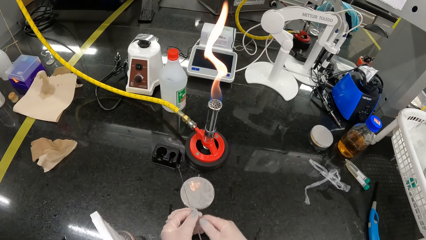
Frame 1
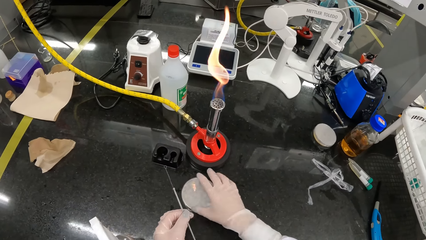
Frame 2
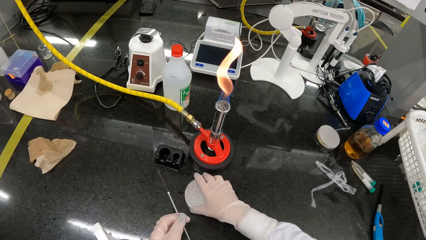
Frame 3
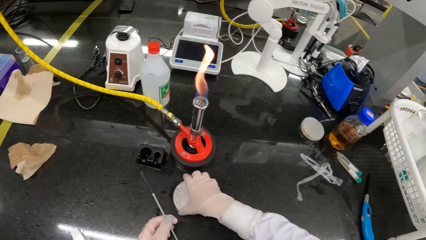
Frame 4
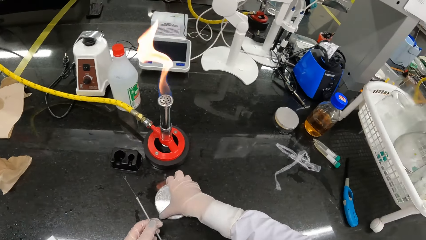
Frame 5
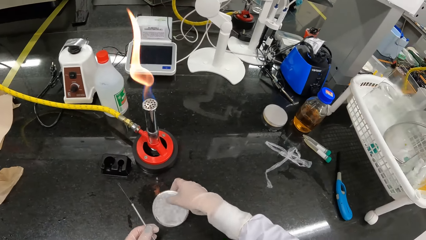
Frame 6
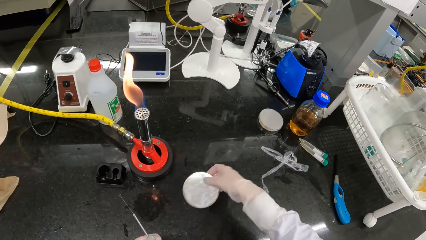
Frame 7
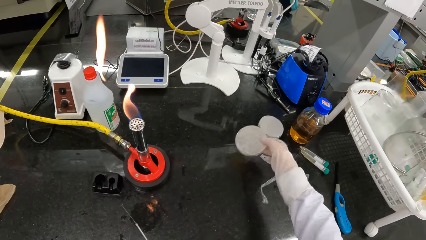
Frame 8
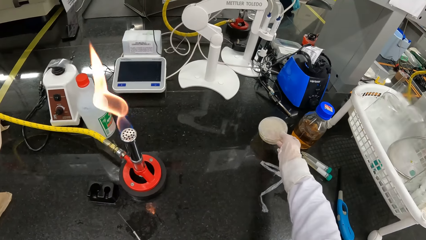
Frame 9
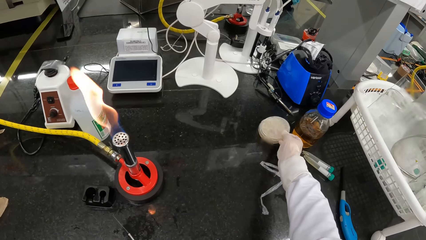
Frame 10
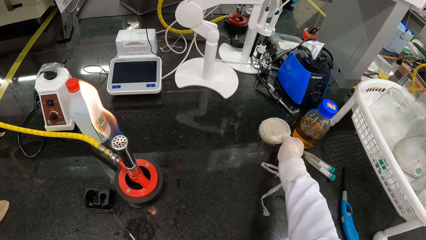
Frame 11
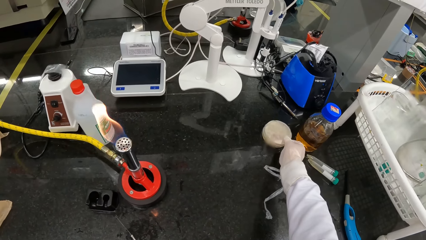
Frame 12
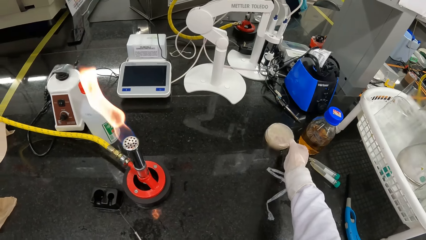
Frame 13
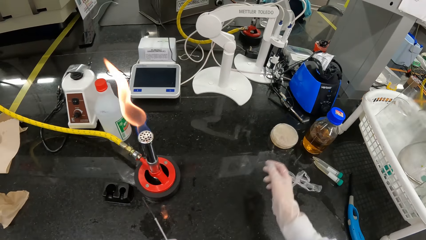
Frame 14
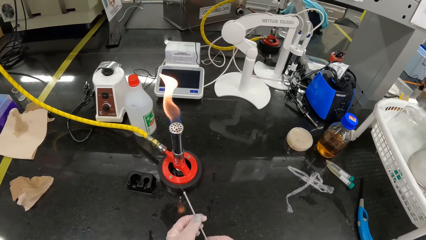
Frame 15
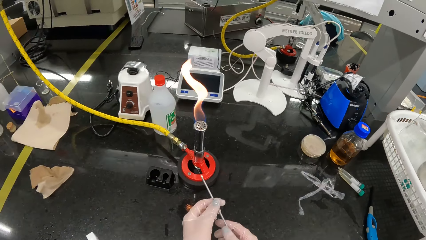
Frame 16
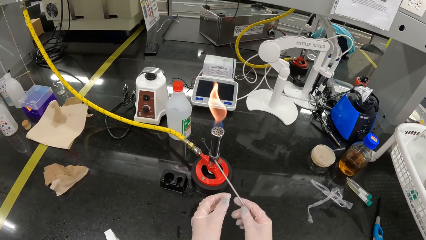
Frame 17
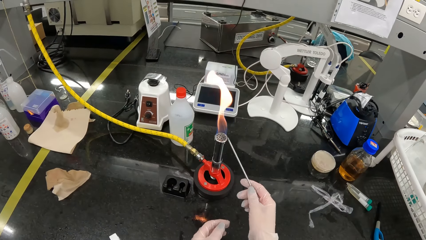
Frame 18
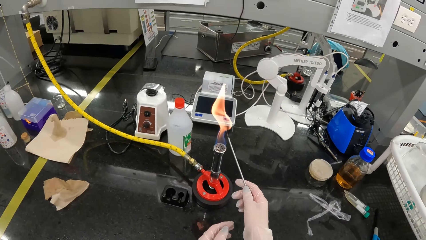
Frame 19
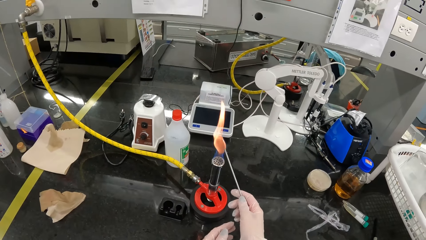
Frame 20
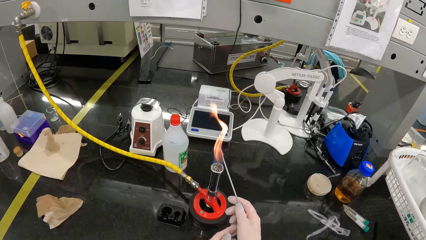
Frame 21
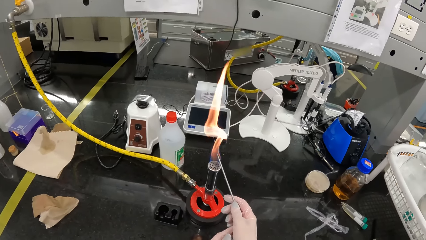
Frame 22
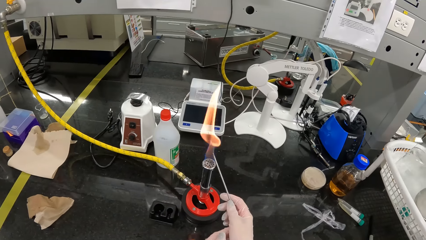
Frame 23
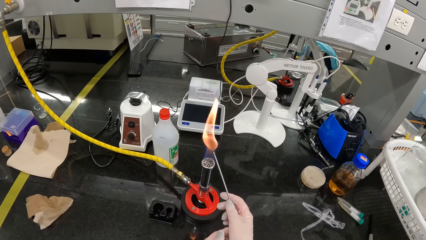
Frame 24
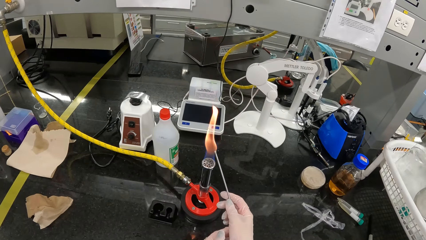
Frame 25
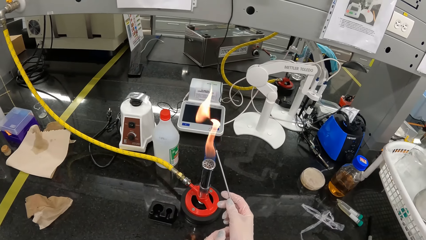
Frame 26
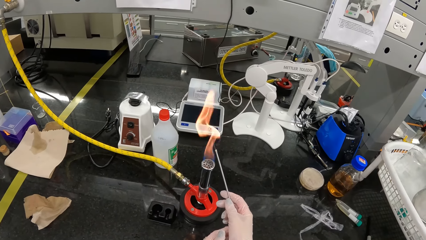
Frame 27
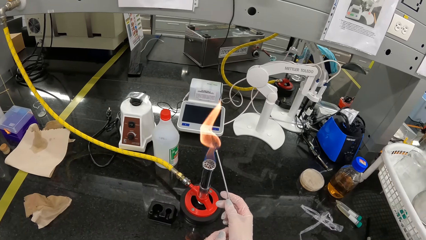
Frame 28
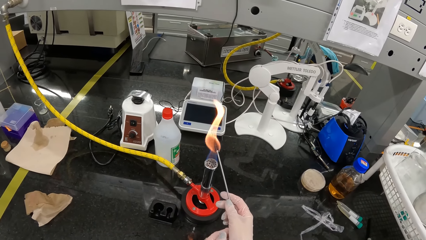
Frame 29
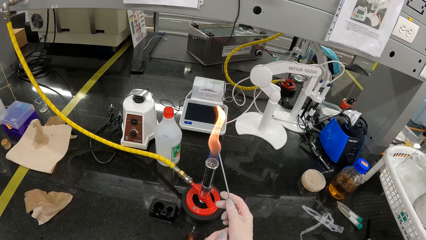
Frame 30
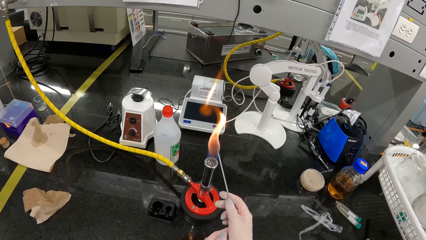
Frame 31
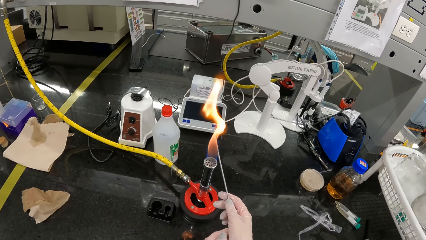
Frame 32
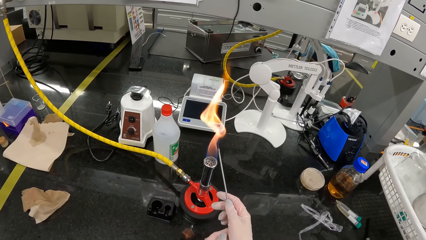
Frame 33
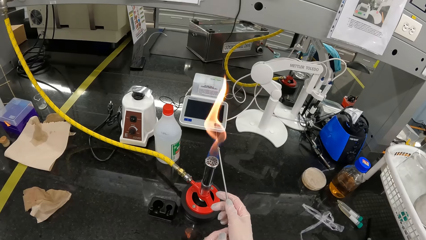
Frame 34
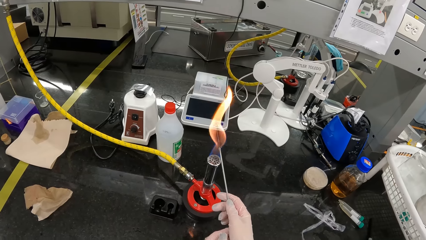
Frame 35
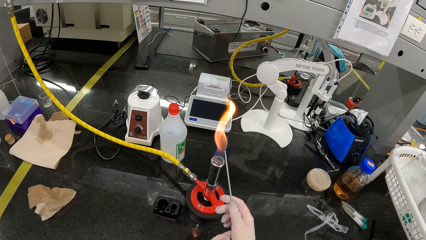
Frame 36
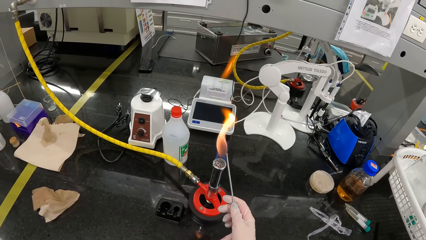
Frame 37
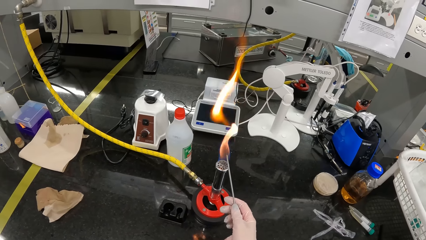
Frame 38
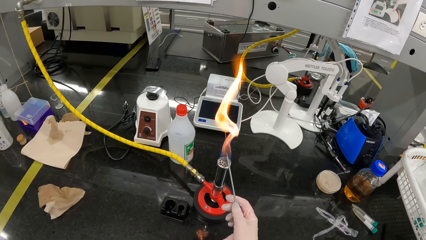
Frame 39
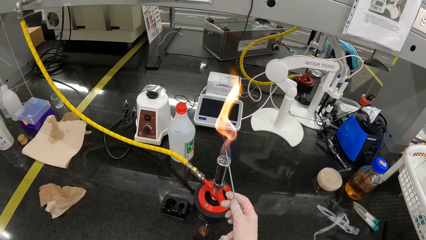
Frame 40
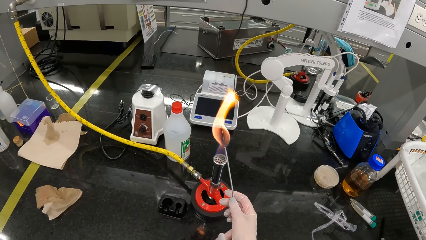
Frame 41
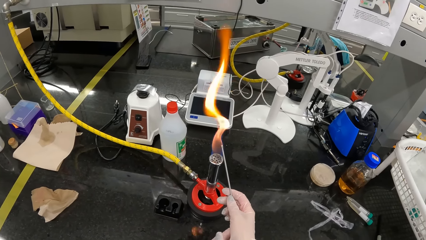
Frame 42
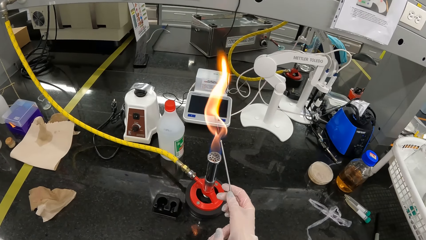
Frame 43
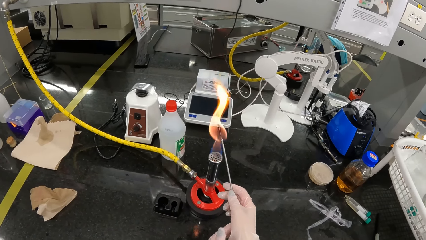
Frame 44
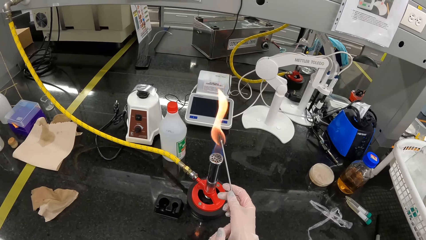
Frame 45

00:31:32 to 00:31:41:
The camera wearer picks up the petri dish on the table with her right hand. She touches the container and opens the container. She puts the petri dish or bottle top in her right hand on a petri dish on the table. She passes the wire loop from her left hand to her right hand. She heats the wire loop in her right hand in the Bunsen burner flame.

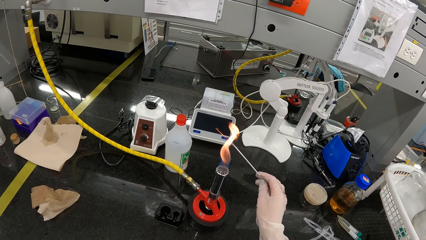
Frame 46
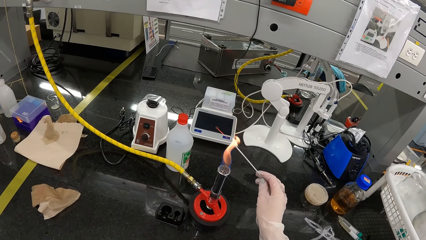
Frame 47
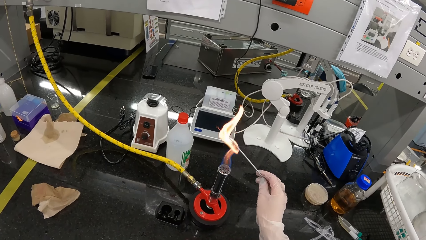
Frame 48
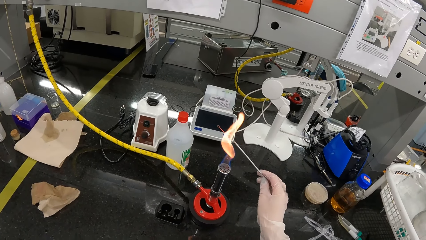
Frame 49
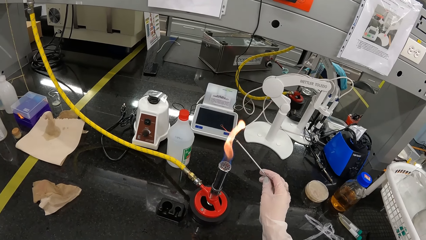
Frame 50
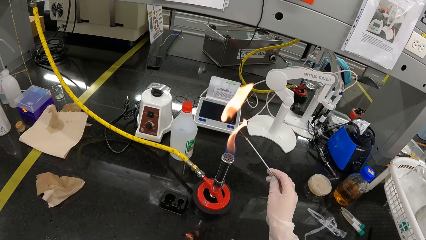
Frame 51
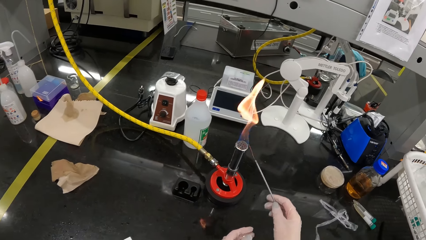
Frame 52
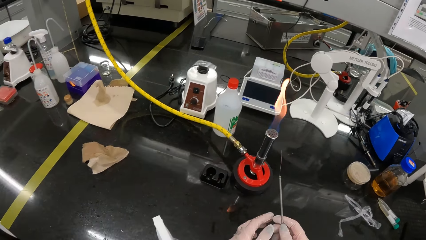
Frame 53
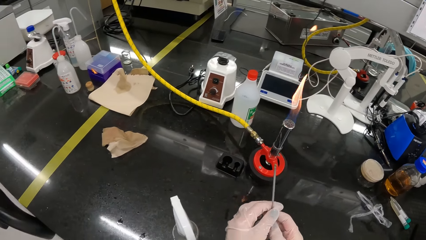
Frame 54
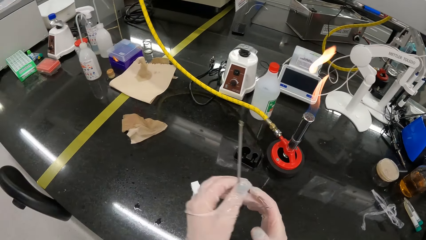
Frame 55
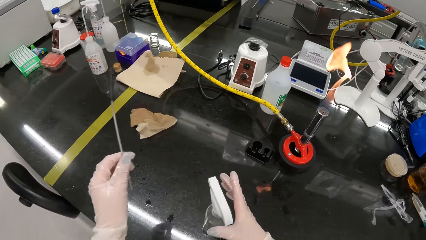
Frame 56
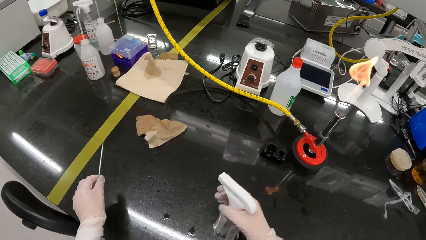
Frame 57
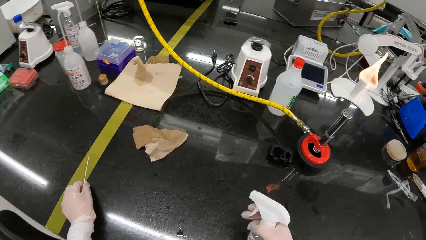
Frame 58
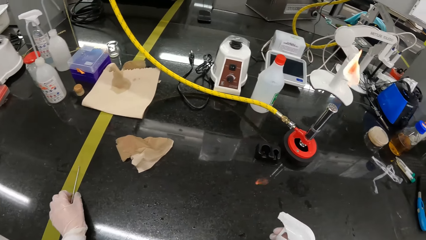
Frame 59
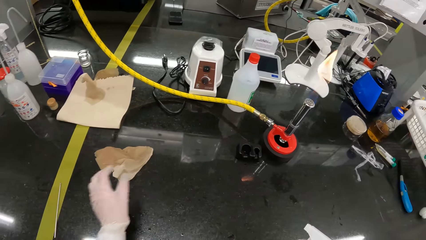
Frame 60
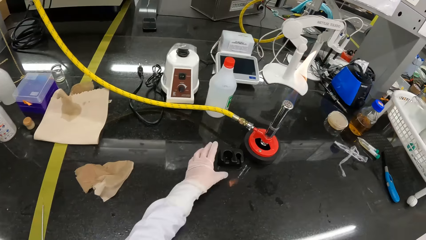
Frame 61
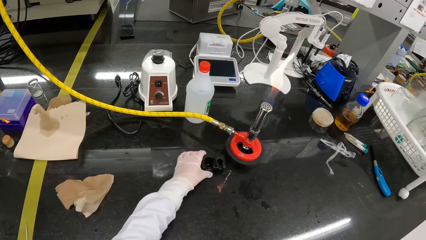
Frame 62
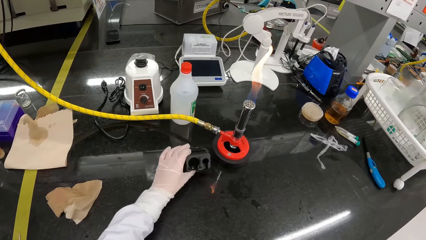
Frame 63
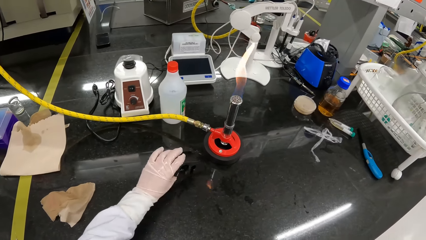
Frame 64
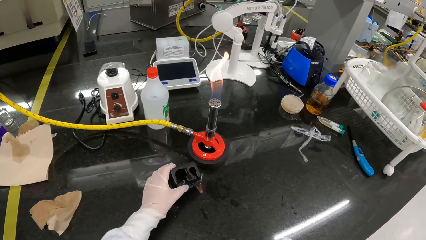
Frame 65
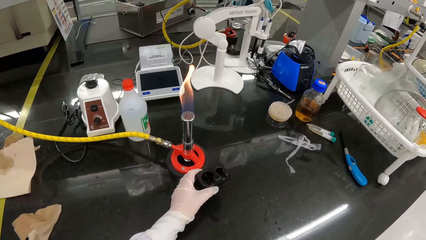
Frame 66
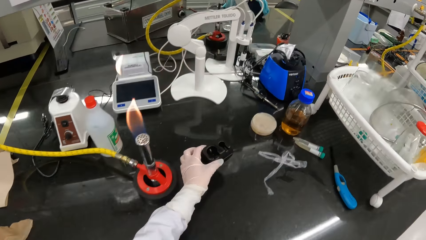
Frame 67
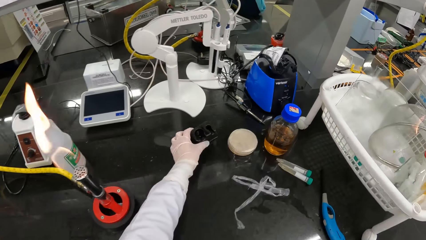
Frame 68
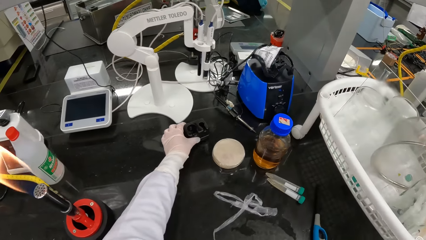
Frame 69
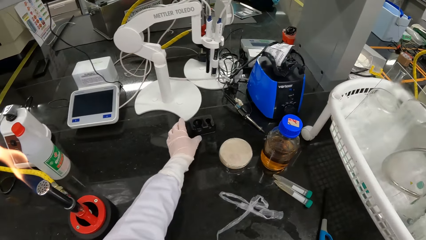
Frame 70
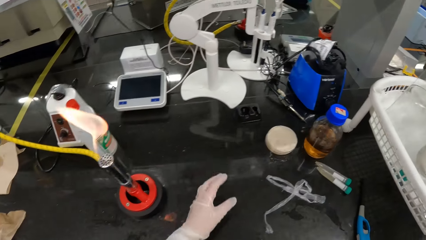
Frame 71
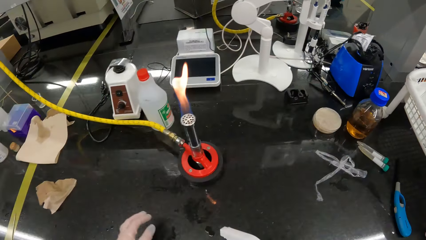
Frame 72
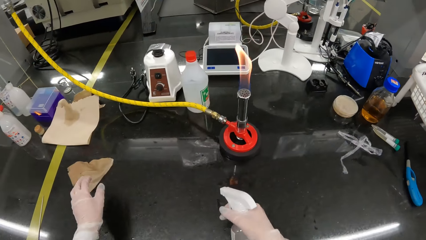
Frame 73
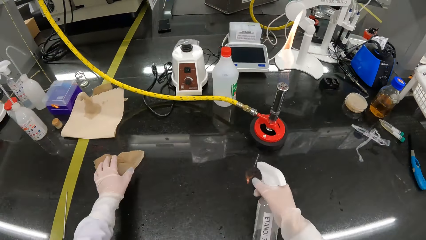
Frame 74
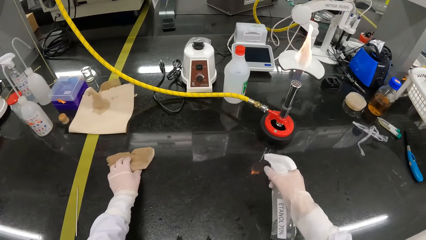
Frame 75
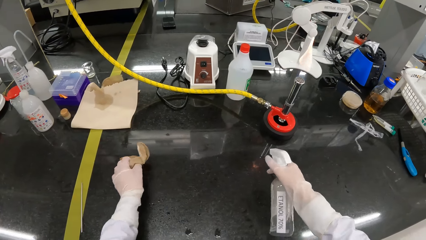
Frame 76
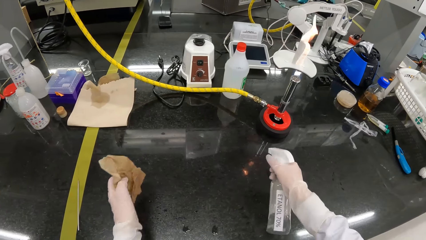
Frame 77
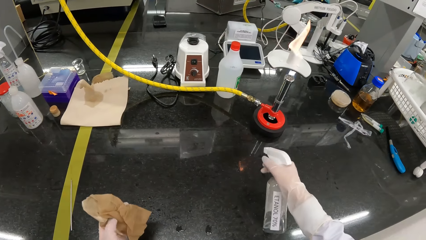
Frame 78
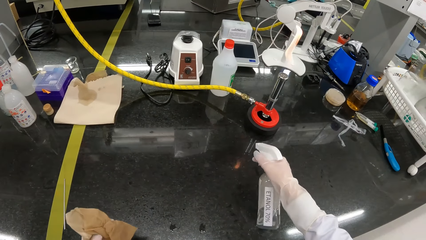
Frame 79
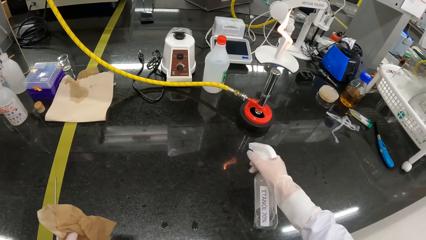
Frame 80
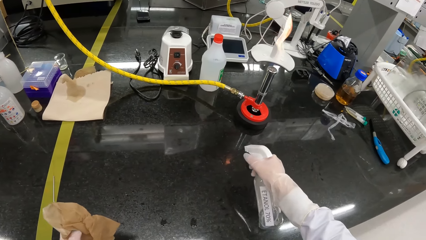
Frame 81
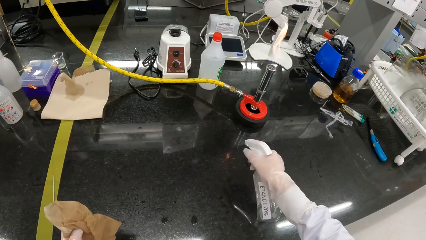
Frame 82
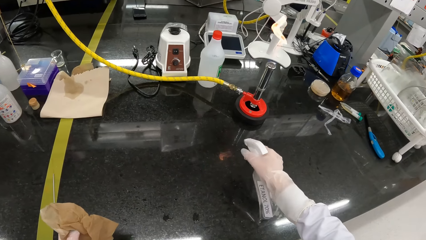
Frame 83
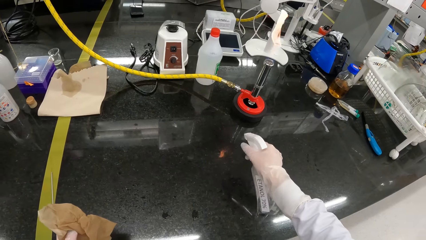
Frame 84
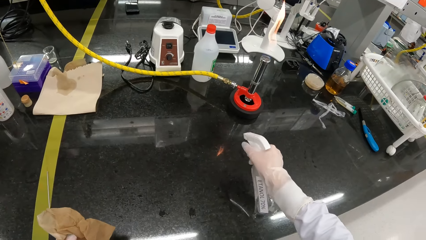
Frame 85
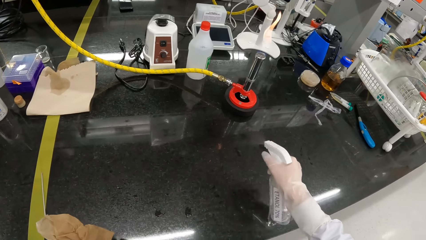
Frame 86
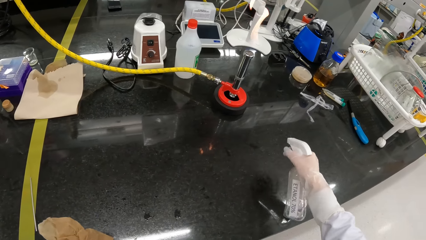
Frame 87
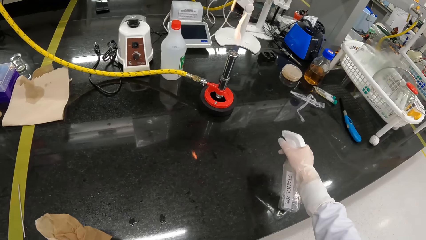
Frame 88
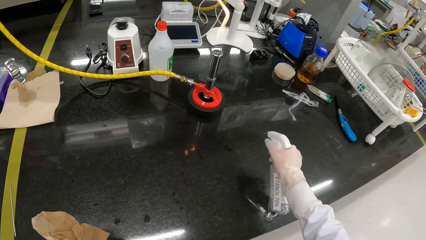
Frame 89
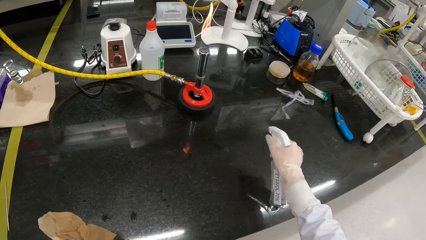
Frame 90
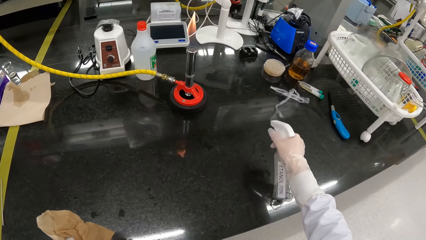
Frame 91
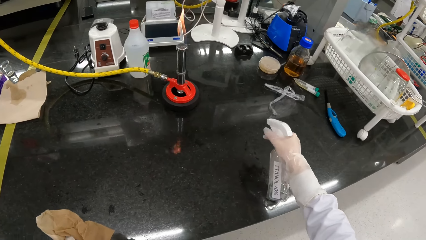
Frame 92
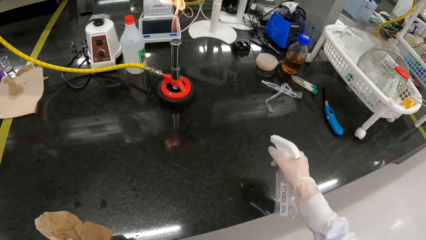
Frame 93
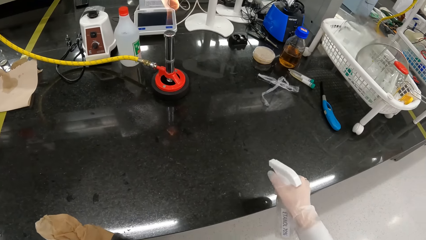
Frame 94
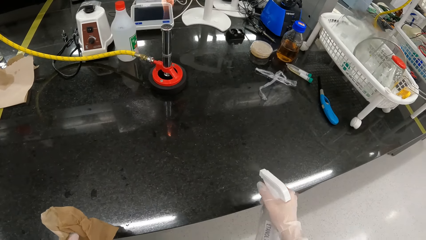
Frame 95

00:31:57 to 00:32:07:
The camera wearer passes the wire or metal rod from her right gloved hand to her left gloved hand. She picks up the metal rod with her left hand. She picks up a bottle of sanitizer from the table with her right gloved hand. She drops the wire on the table with her left gloved hand. She picks up a tube holder from the table with her left gloved hand. She drops the tube holder on the table with her left gloved hand. She sprays sanitizer on the table with the bottle in her right gloved hand. She picks up a piece of cloth from the table with her left gloved hand.
